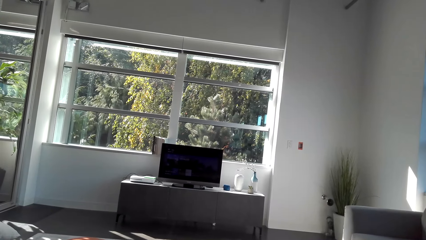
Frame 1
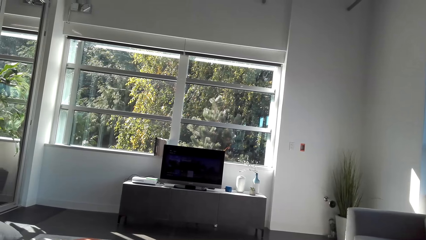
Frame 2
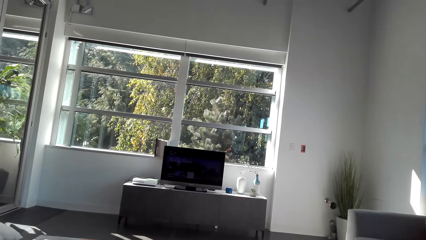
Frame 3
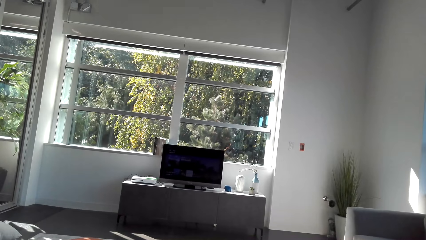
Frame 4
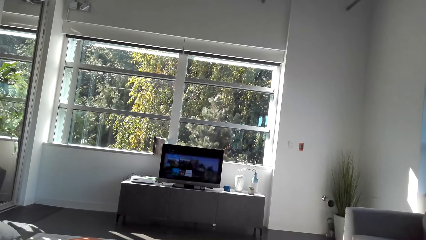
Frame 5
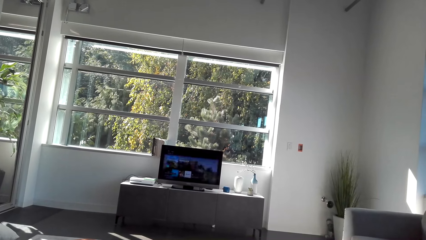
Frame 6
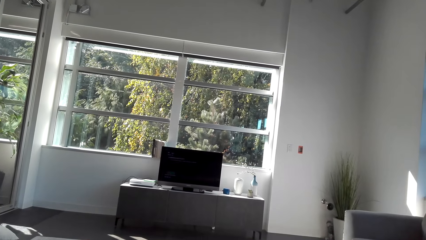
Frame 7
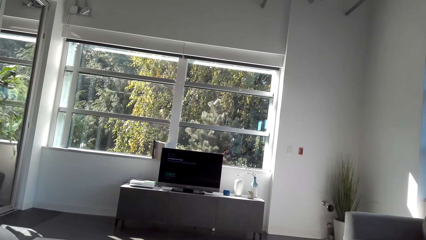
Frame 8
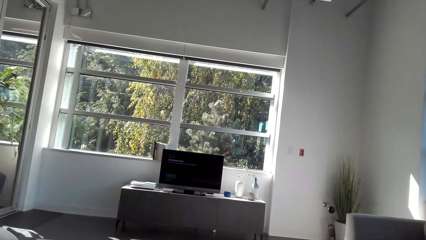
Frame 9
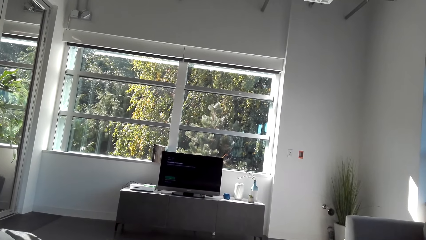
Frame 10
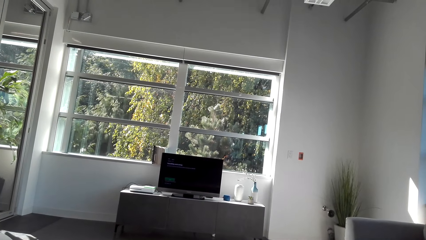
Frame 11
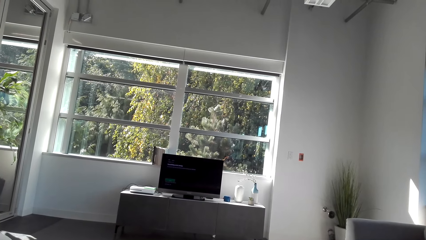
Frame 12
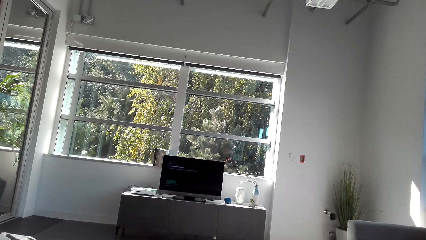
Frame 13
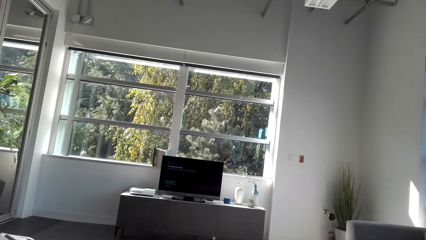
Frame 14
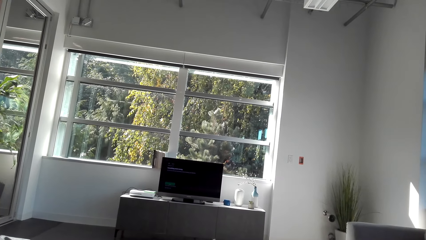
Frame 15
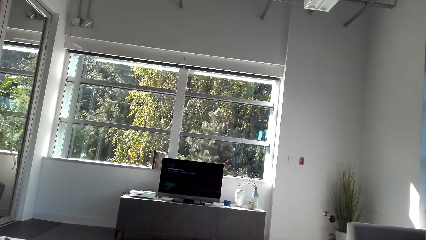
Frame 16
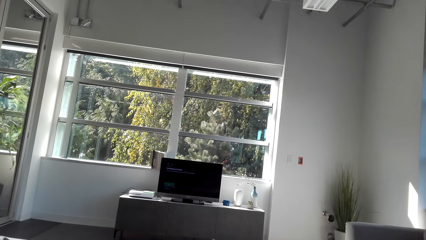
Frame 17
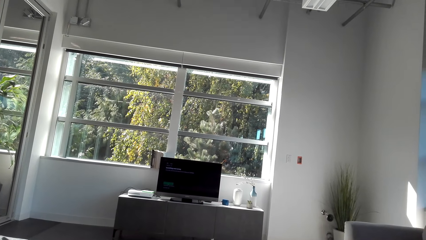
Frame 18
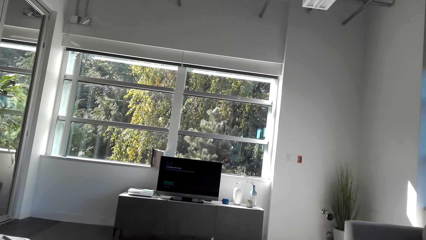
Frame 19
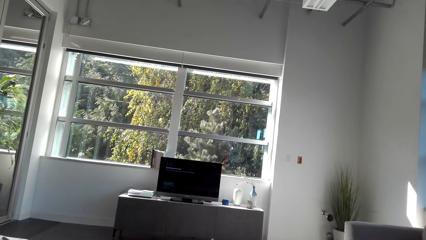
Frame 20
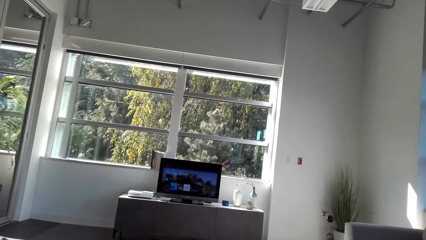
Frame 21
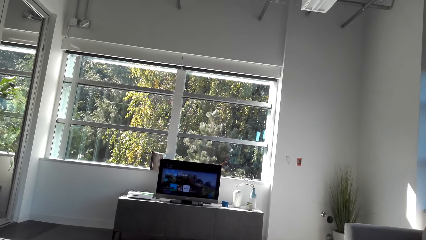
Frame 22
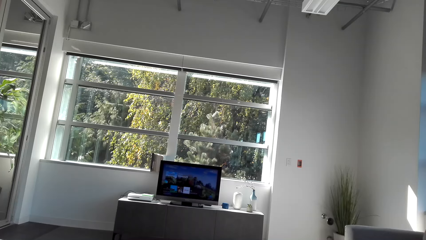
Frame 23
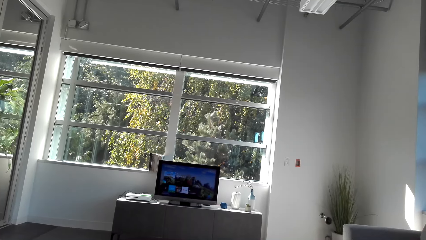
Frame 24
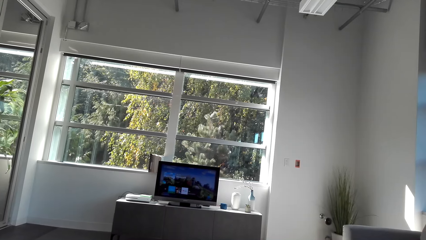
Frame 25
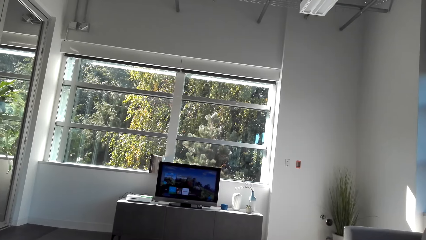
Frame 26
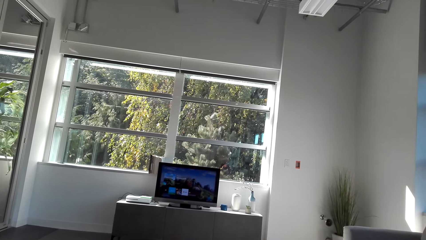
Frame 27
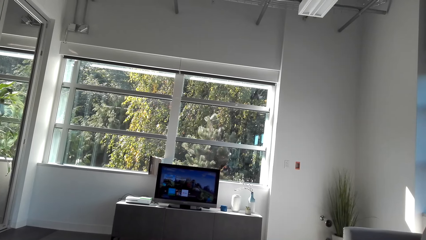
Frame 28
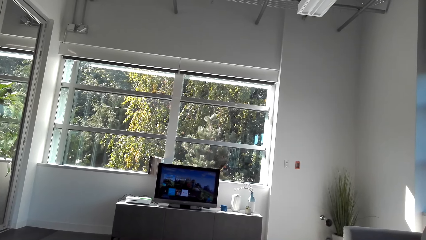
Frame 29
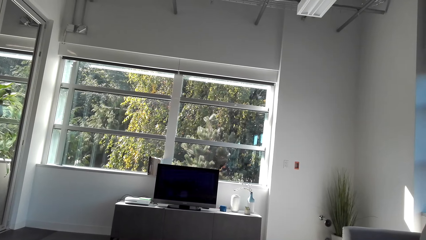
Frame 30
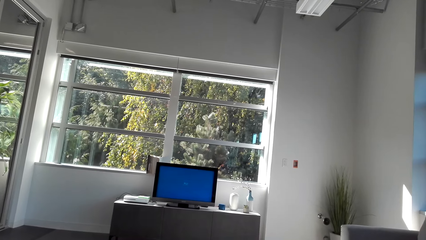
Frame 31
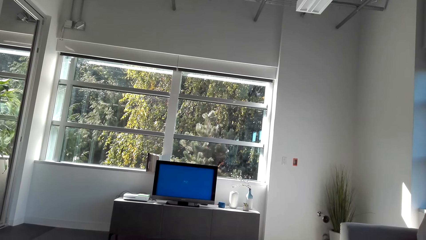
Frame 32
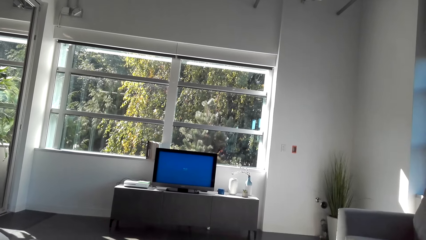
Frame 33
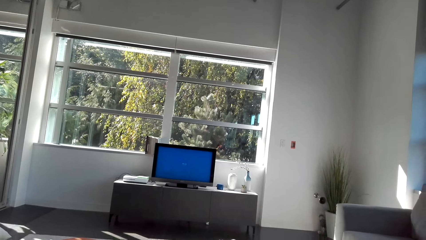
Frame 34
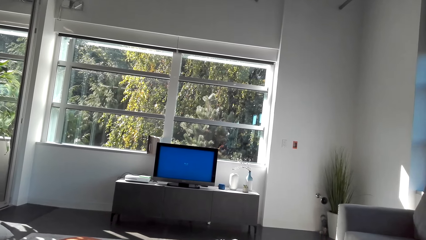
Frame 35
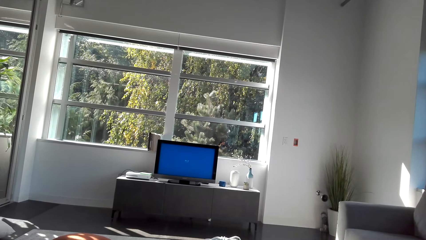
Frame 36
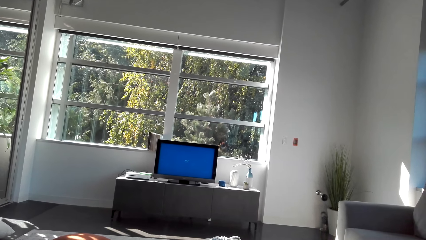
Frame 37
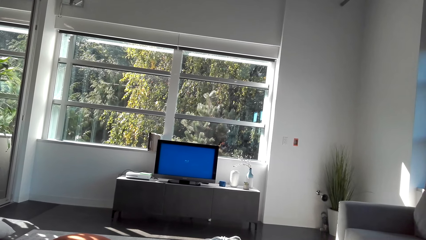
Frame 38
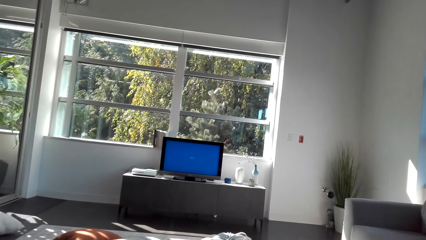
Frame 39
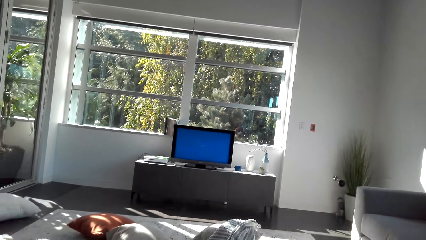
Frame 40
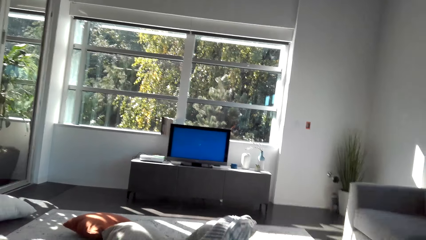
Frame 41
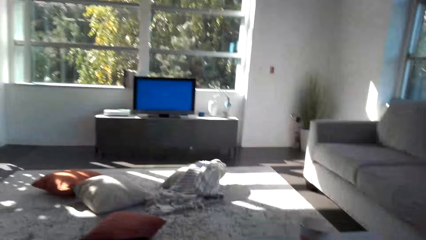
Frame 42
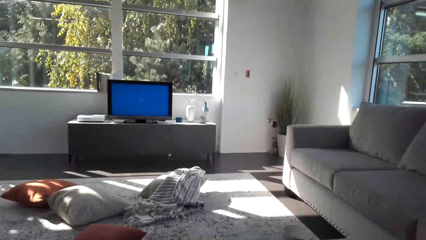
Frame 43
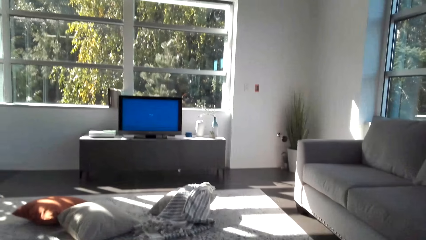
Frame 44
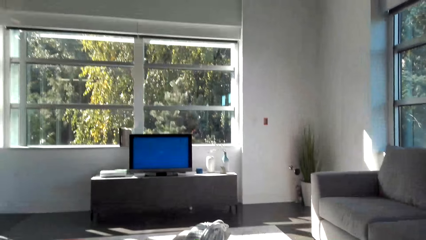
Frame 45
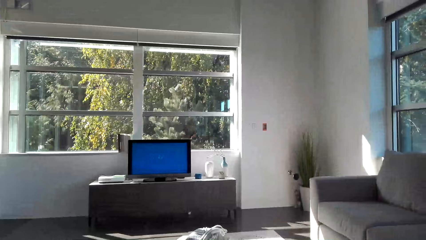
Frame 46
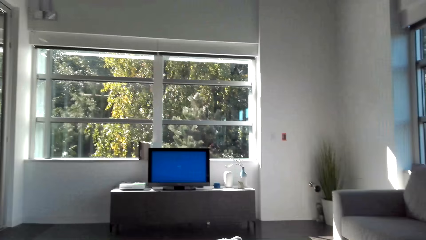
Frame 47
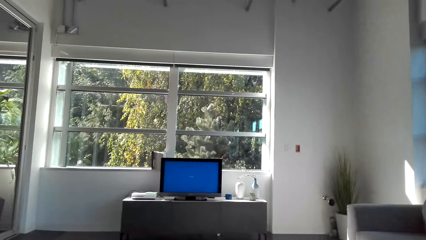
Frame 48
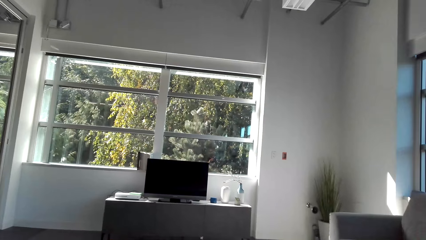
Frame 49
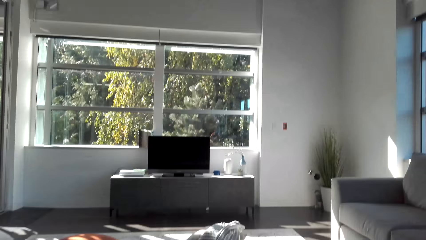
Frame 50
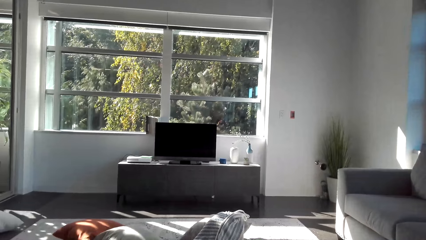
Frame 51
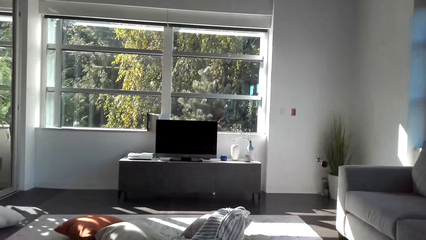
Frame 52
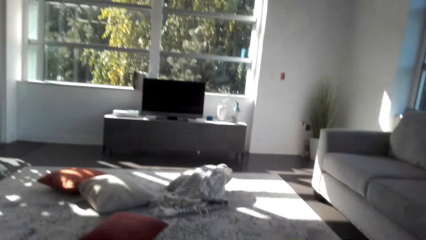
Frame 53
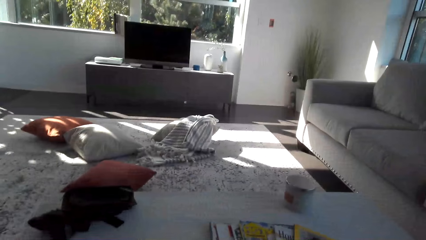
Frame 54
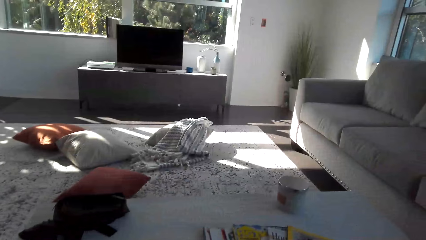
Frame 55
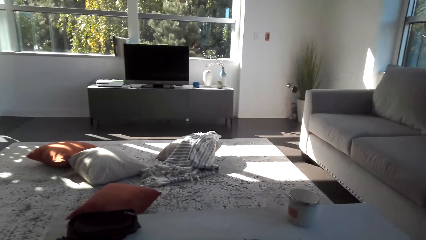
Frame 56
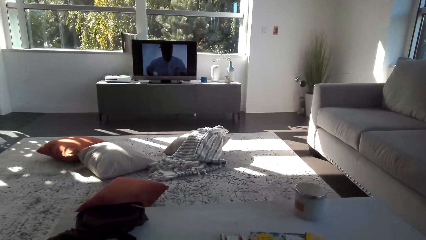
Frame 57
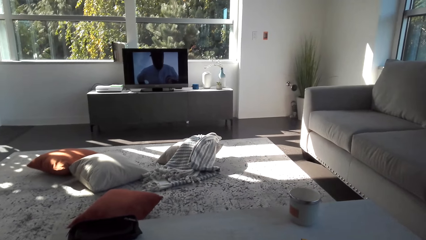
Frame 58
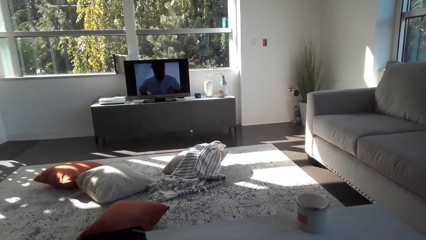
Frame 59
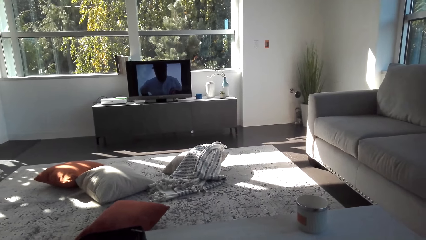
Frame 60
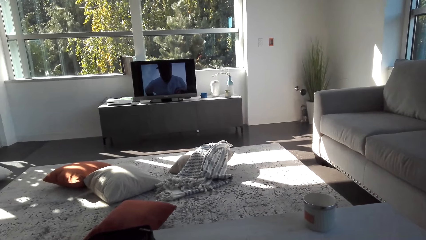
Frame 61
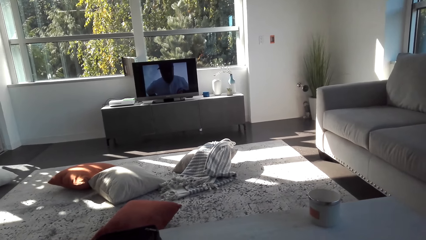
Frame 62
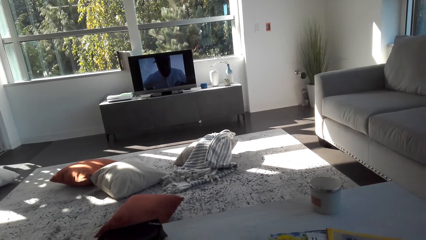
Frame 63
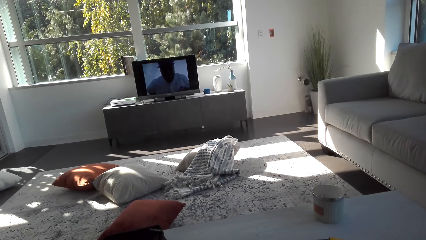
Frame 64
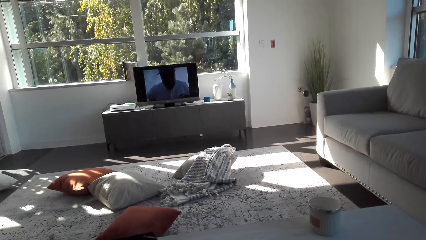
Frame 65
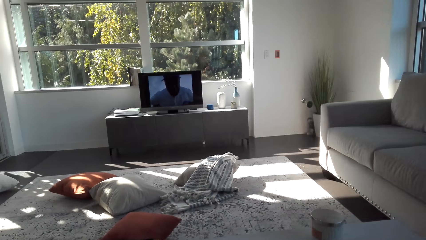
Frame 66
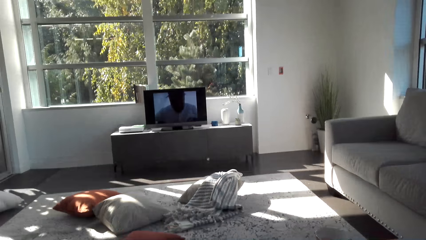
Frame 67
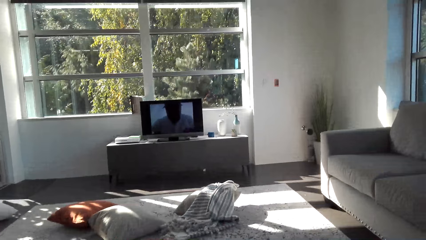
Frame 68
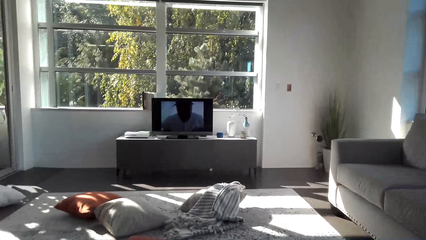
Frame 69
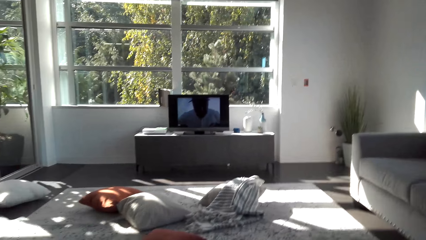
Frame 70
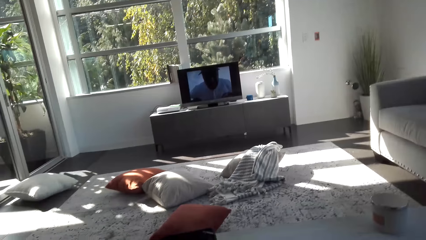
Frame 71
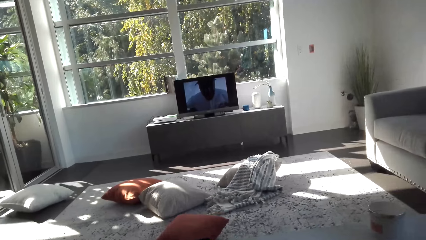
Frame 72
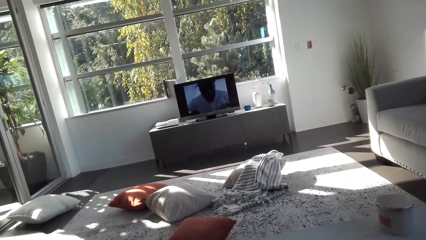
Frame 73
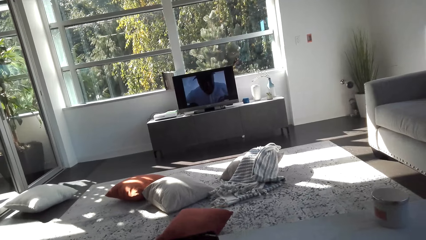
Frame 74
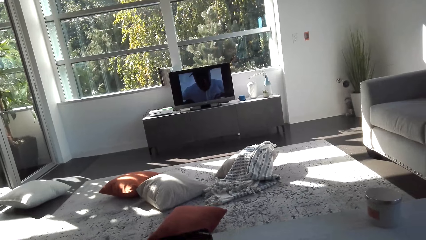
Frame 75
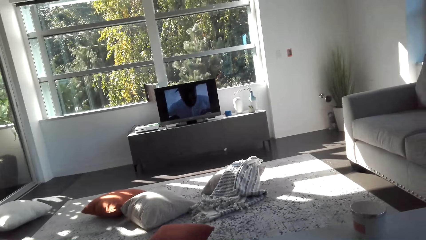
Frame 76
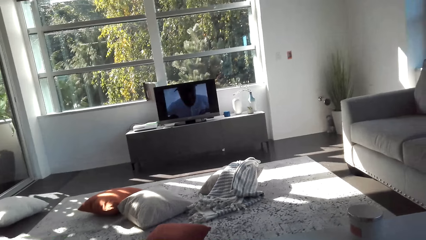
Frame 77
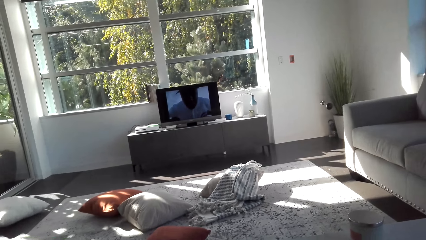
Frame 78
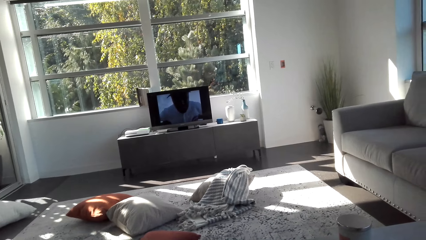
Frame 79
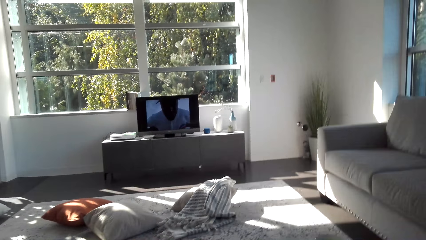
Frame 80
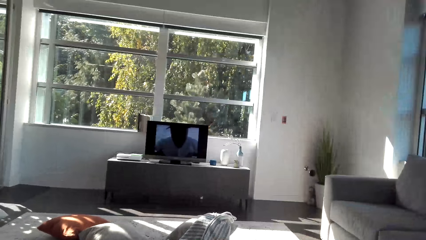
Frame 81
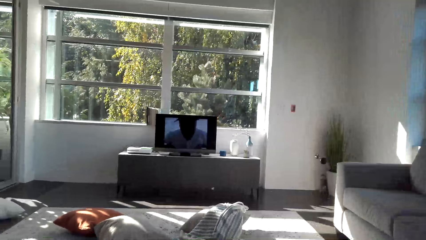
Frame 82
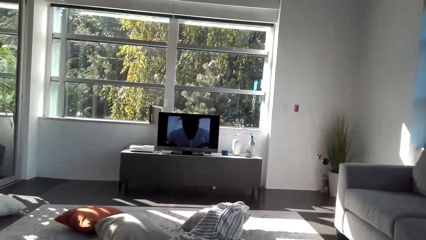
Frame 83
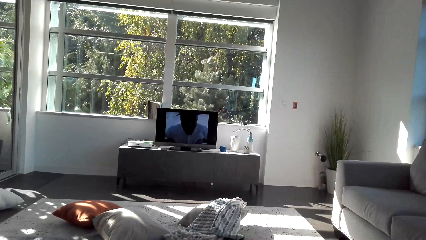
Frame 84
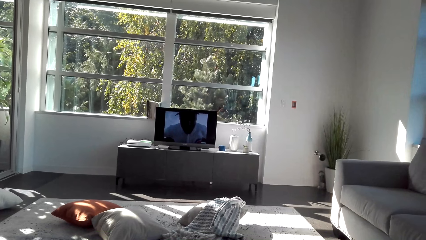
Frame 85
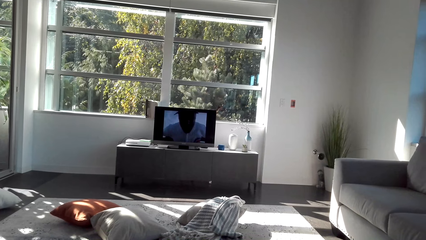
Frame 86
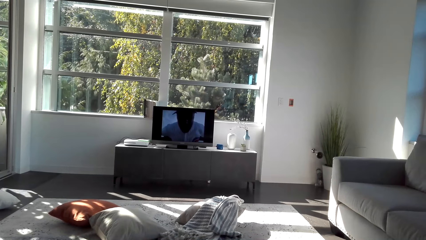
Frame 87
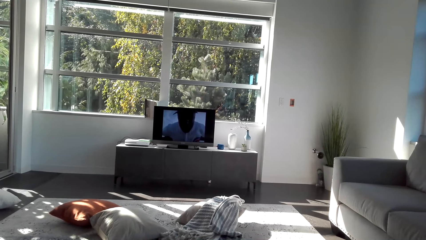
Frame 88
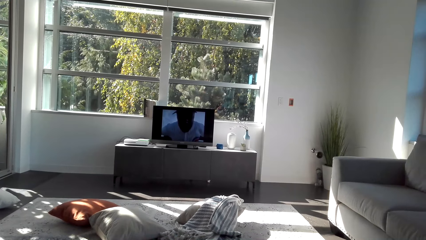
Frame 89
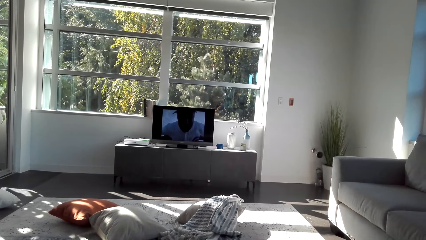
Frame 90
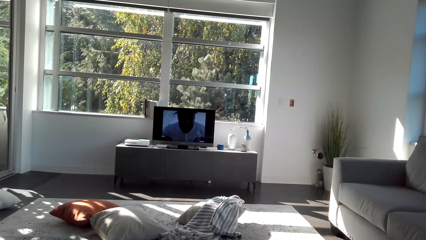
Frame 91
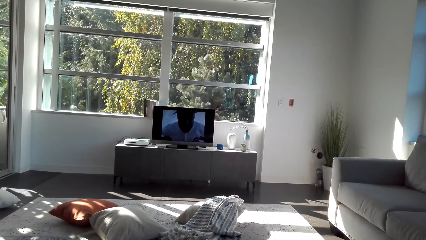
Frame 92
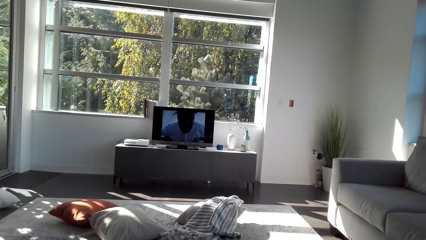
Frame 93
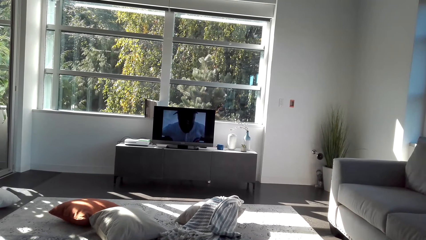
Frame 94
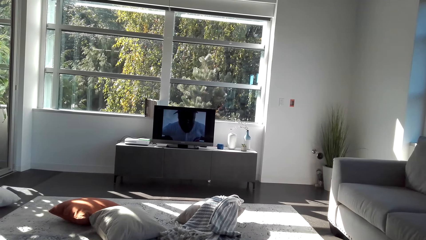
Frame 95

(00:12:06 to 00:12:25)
The camera wearer operates a television. They watch a movie.
